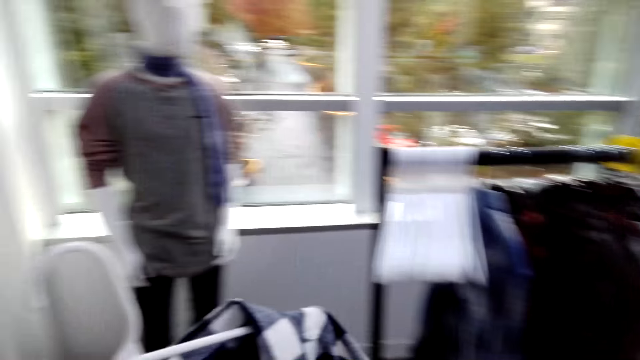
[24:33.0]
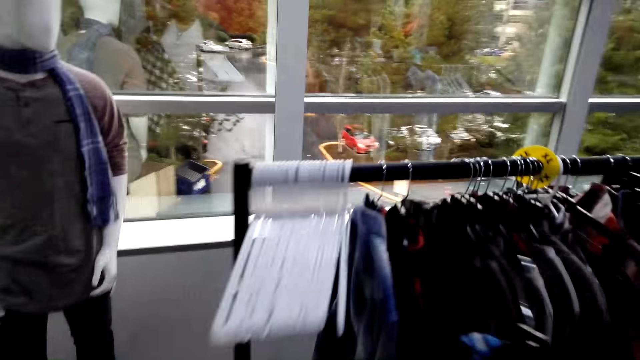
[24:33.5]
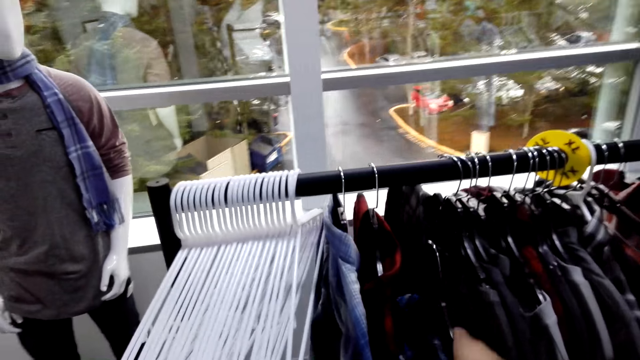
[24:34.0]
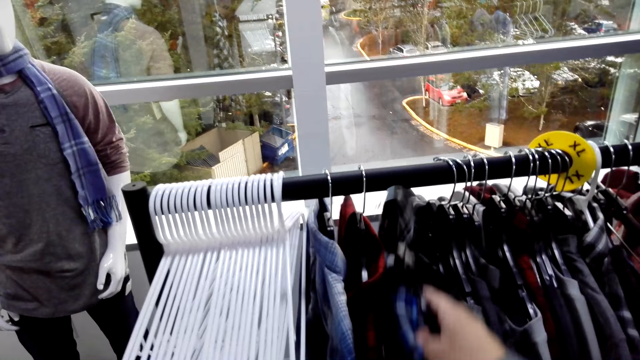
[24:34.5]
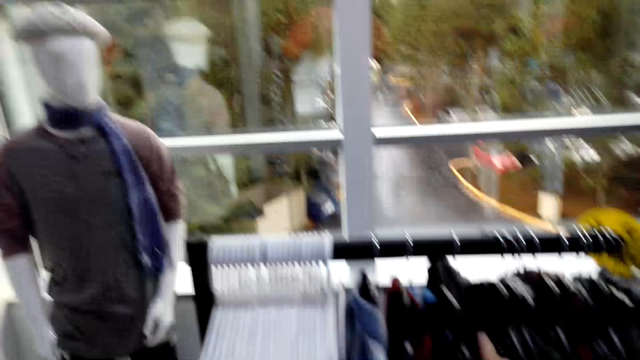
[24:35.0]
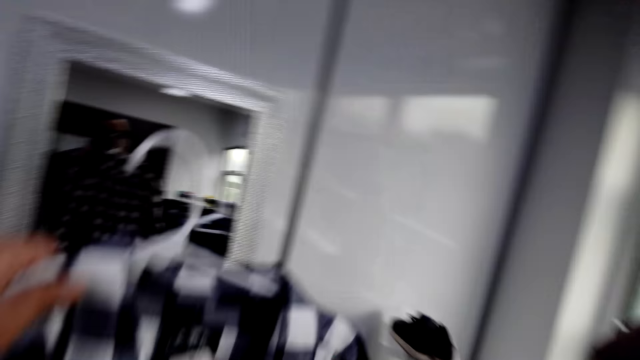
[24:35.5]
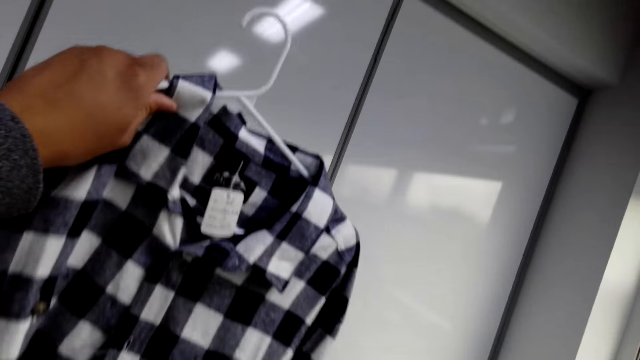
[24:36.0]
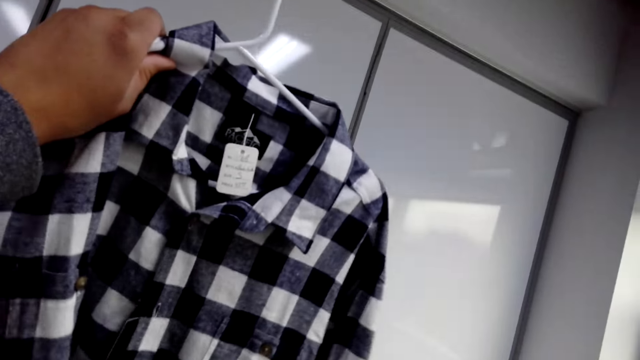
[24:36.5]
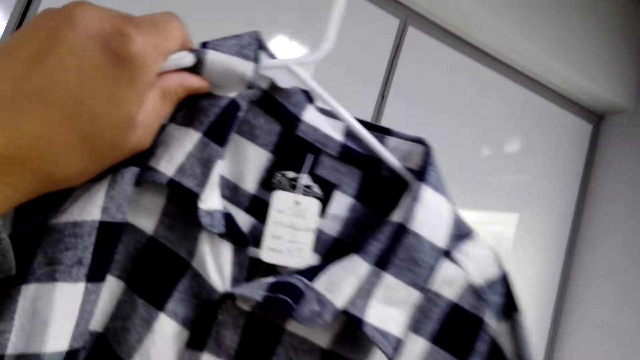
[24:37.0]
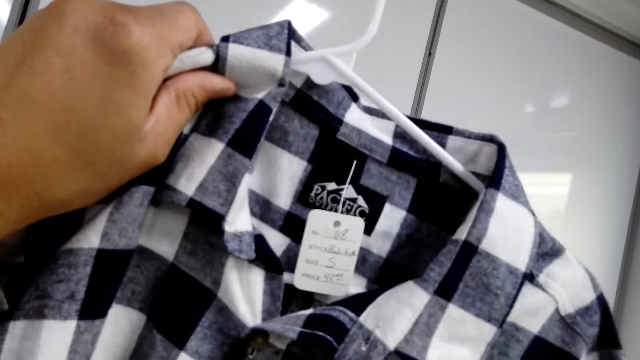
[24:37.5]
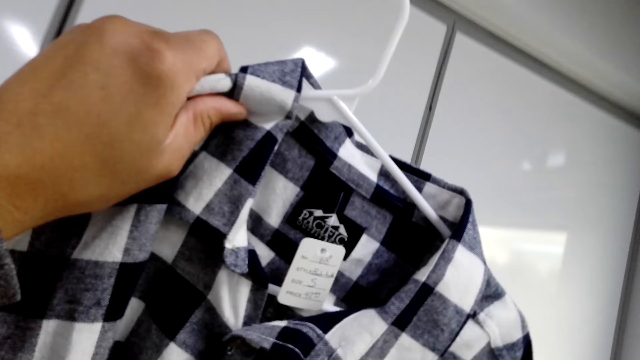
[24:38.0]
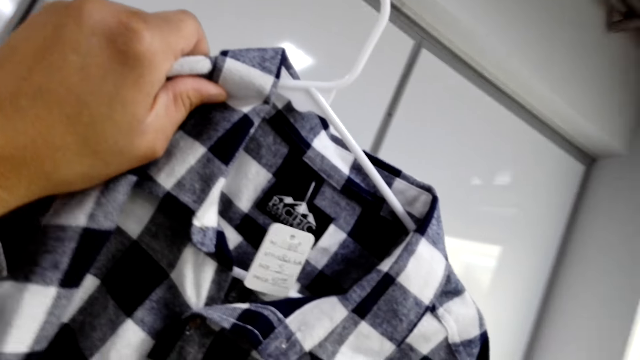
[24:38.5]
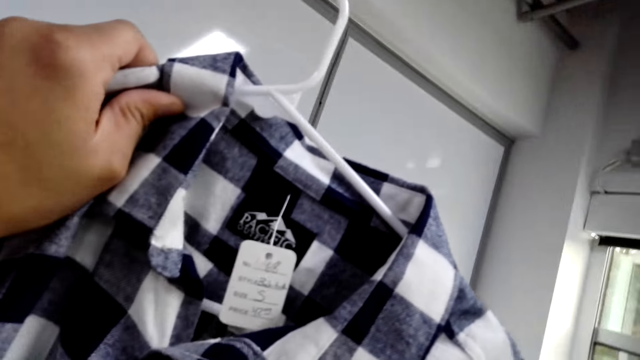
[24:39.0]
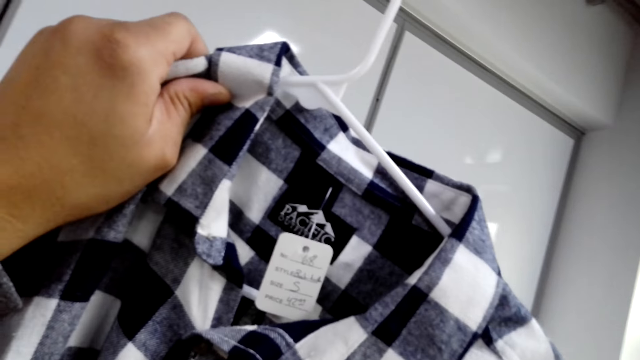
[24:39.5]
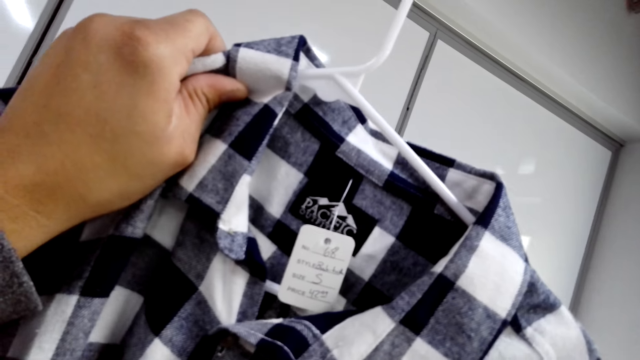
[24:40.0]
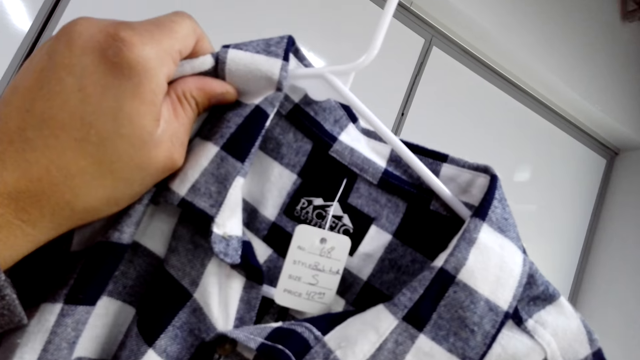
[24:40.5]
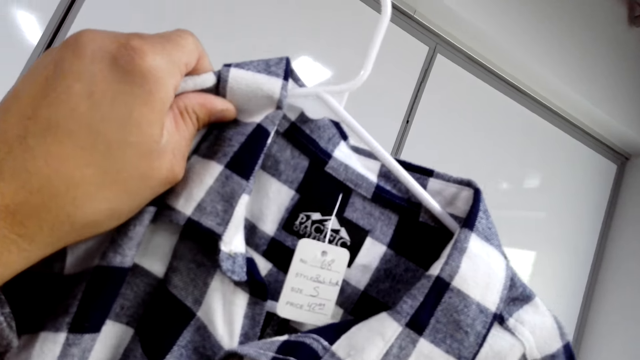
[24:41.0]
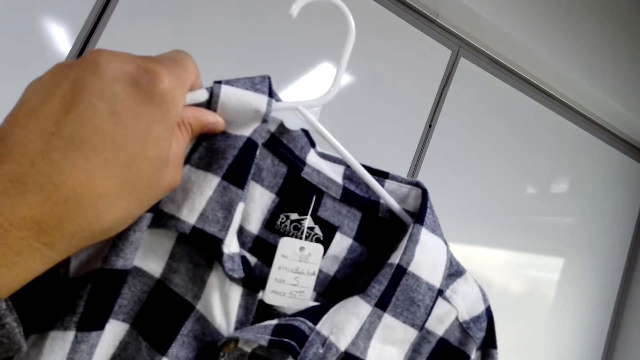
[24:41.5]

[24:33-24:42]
The camera wearer hangs the flannel shirt on the hanger stand. They lift up a checked shirt. They check the flannel shirt. They read the tag. They lift up the checked shirt.

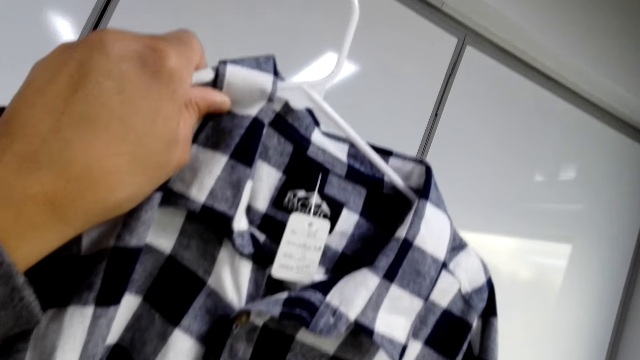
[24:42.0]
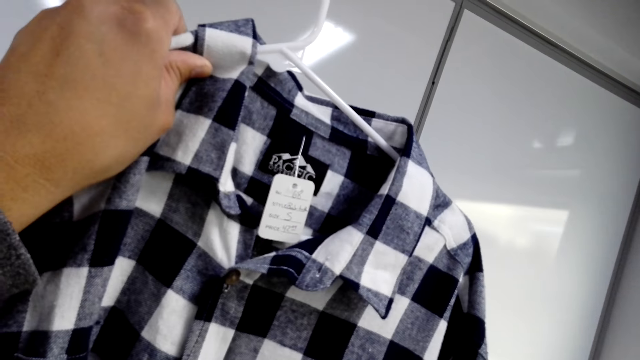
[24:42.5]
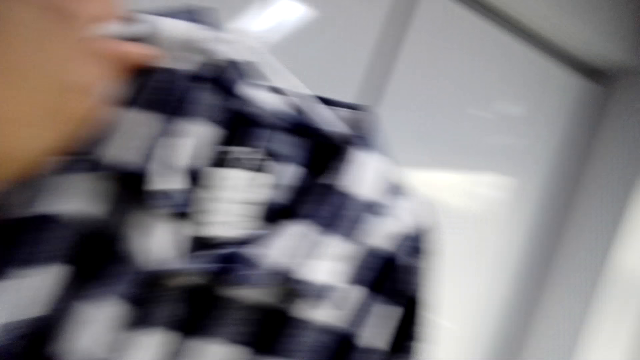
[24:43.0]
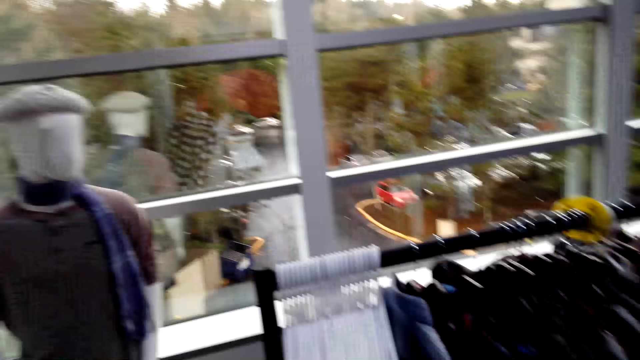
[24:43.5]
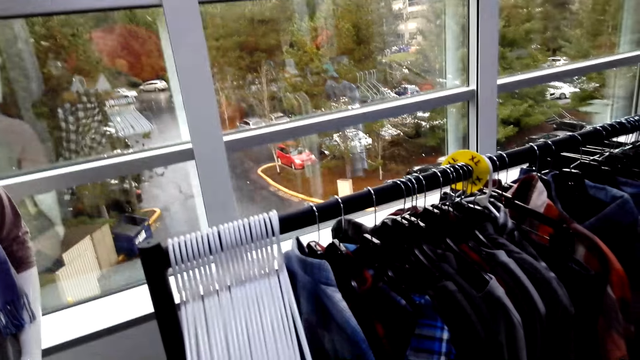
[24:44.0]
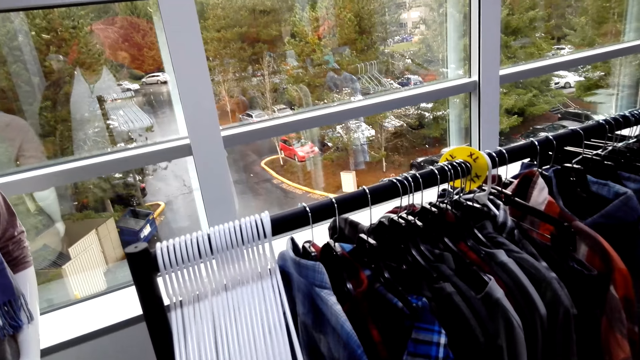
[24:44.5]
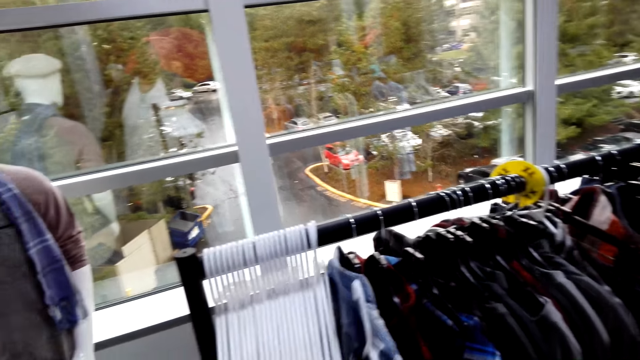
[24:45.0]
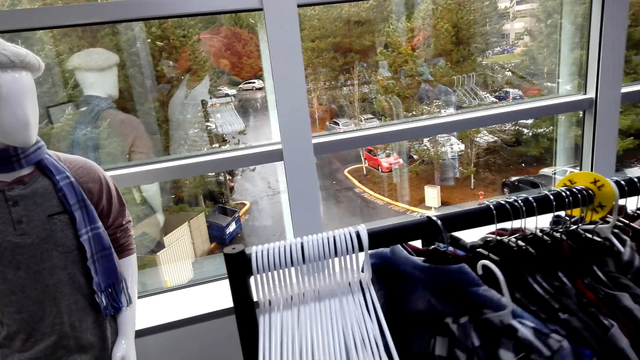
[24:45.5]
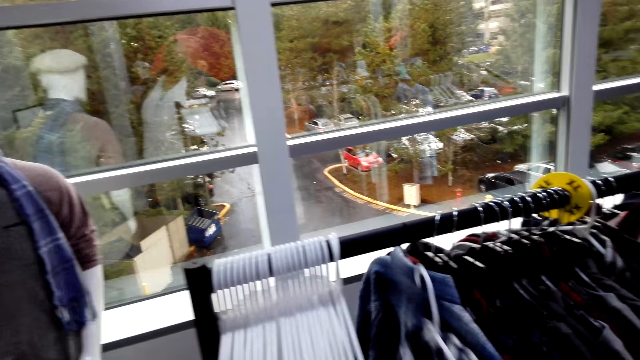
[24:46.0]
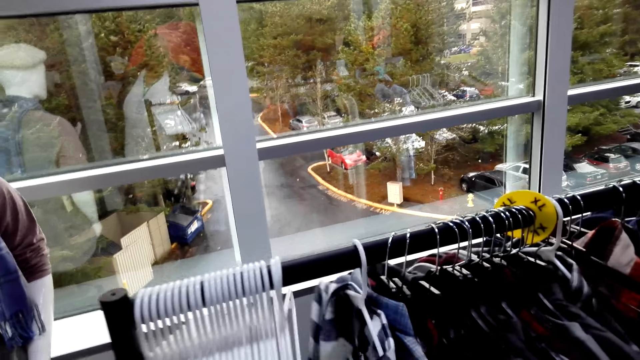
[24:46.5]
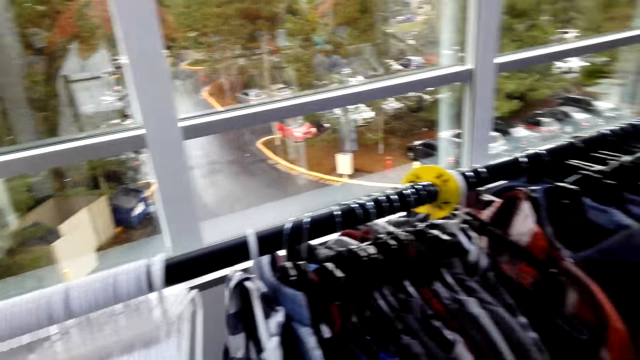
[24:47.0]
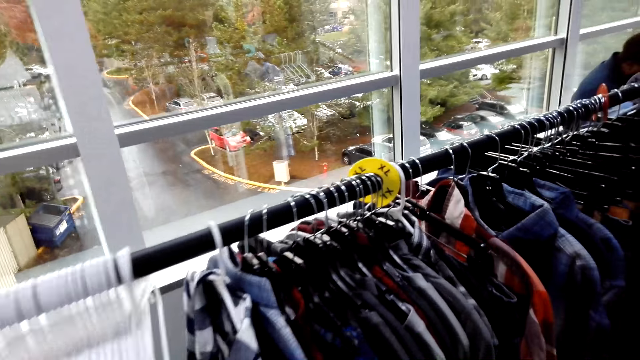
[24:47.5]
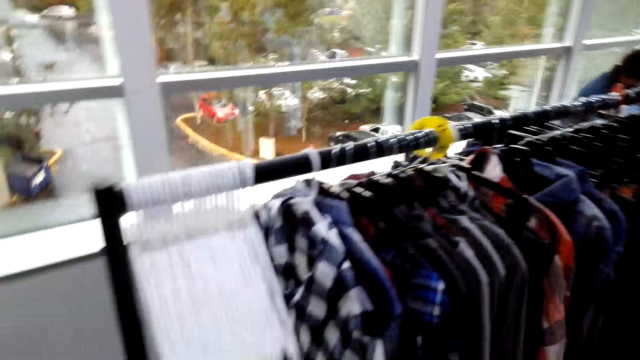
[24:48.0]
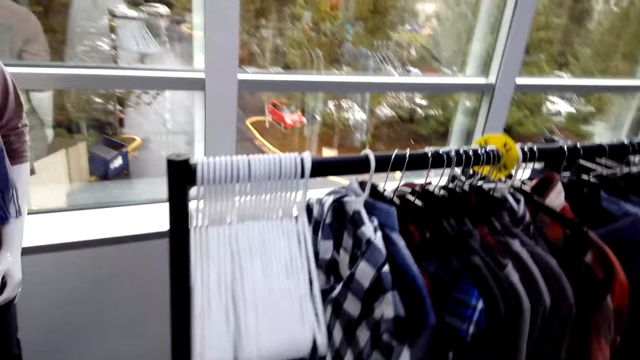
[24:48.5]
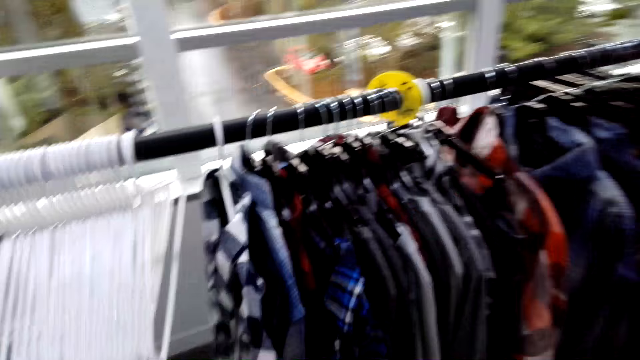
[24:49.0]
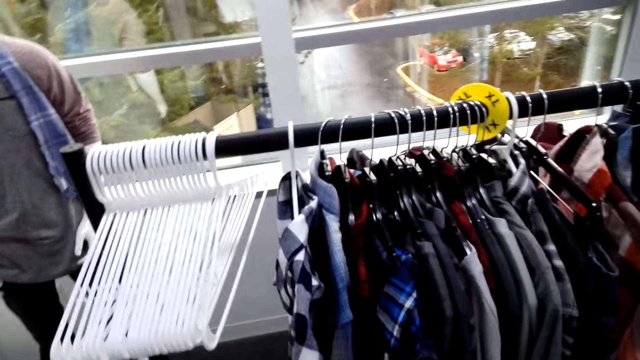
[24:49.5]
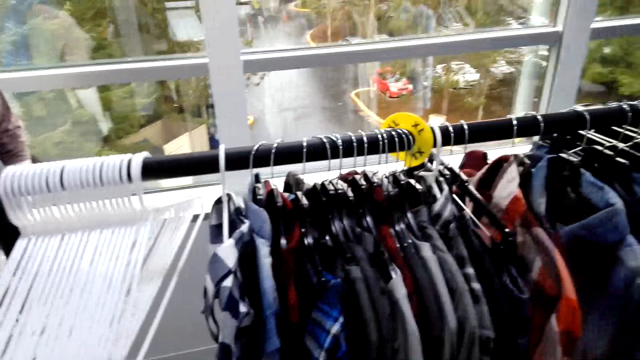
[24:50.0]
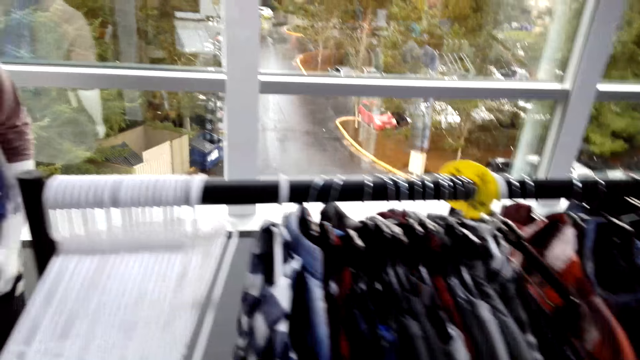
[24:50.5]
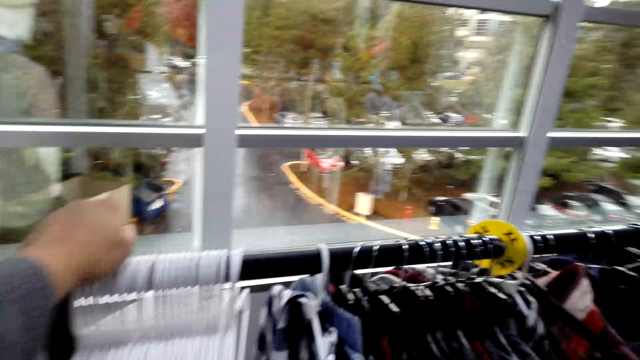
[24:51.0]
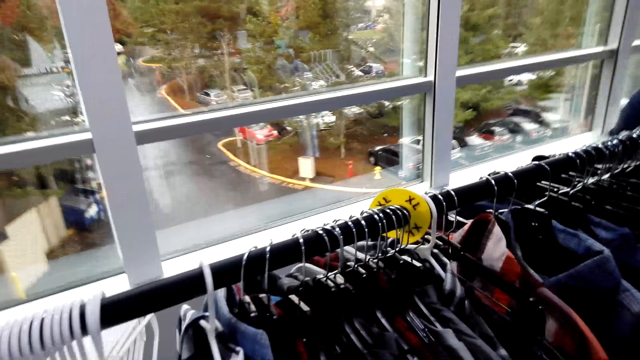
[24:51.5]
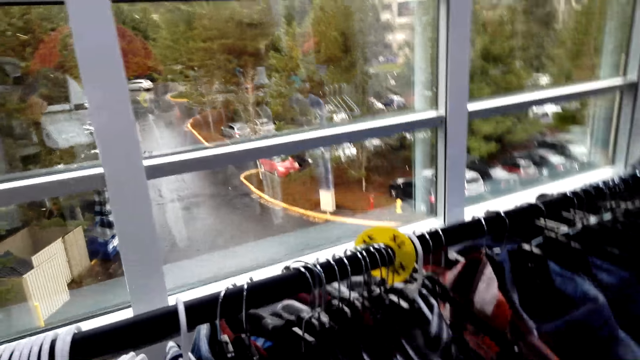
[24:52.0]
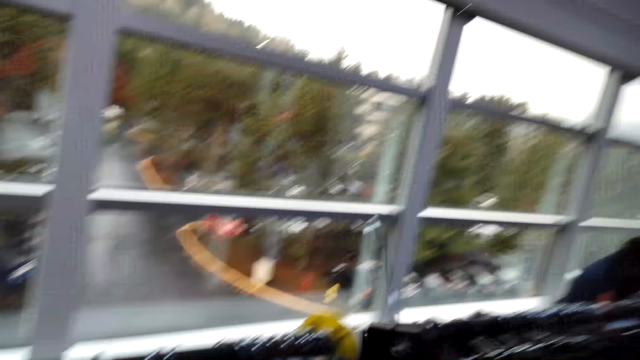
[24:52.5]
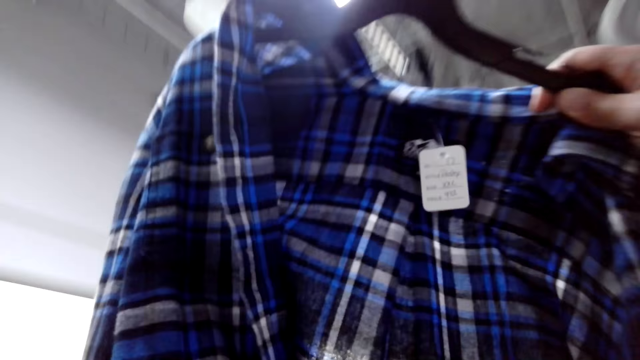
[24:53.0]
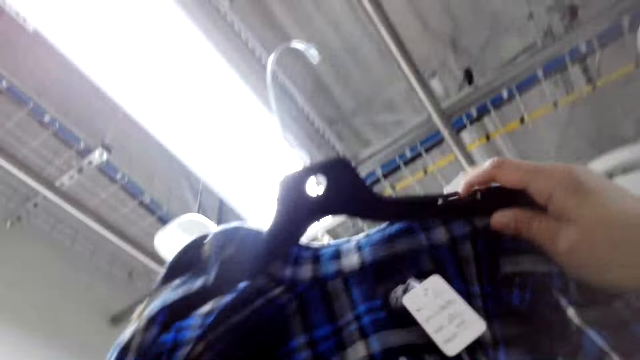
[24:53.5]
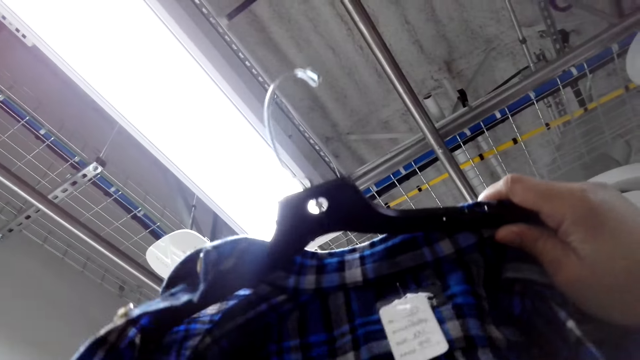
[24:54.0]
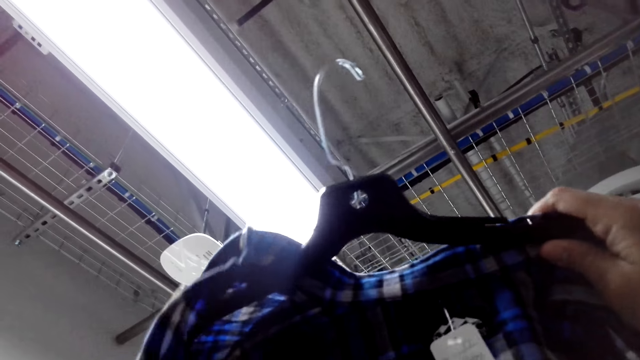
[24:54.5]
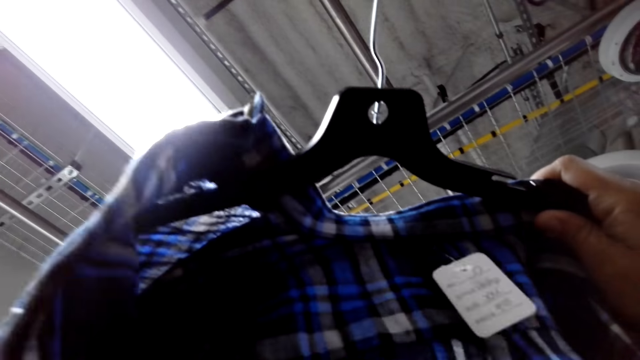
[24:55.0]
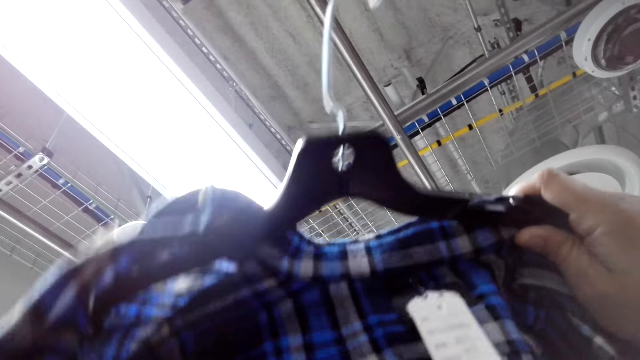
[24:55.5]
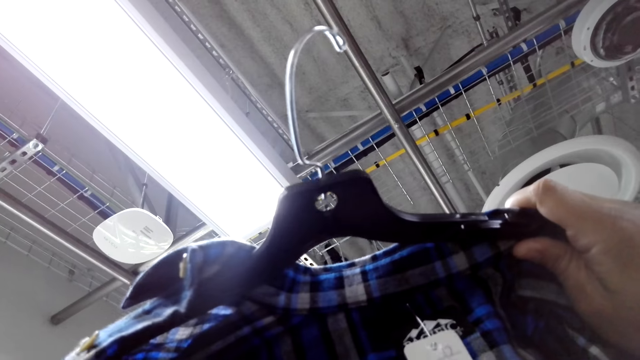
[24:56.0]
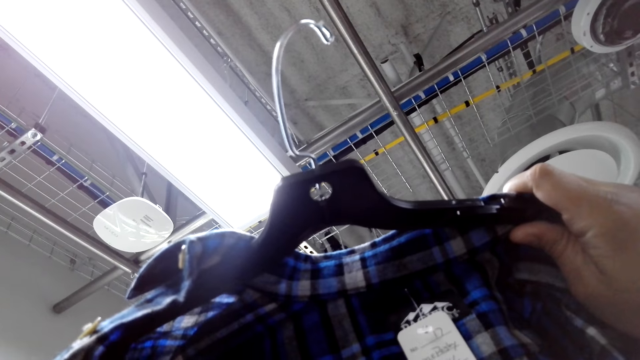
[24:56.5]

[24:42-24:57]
The camera wearer gazes at the hanger stand. They hang the flannel shirt on the hanger stand. They gaze at the shirts on the hanger stand. They unhang a shirt from the hanger stand. They lift up another checked shirt. They check the flannel shirt.
